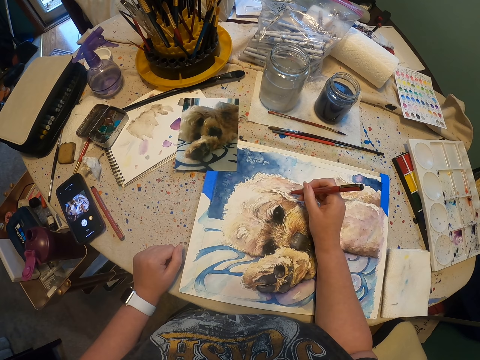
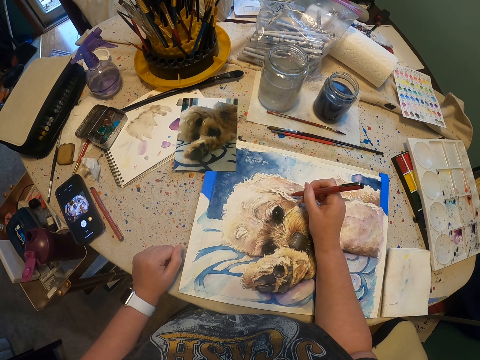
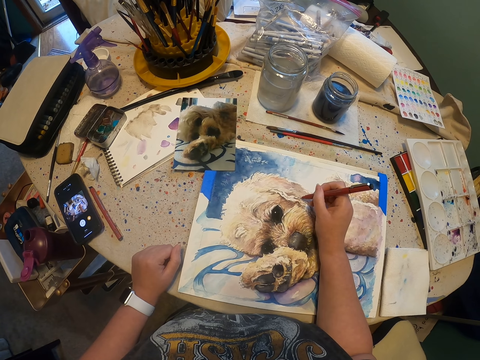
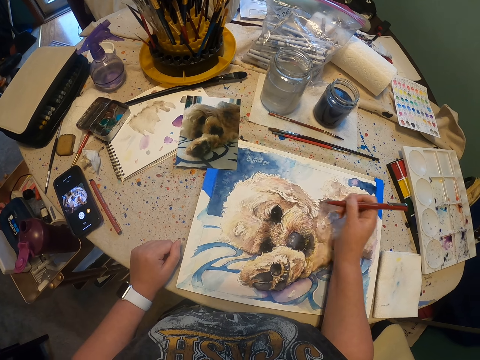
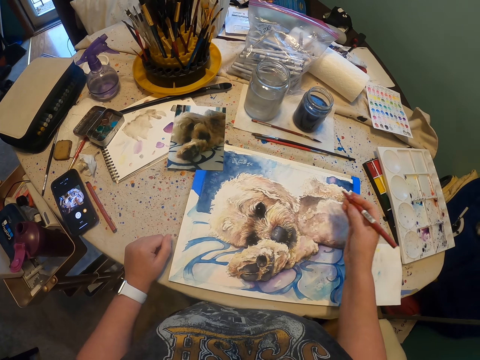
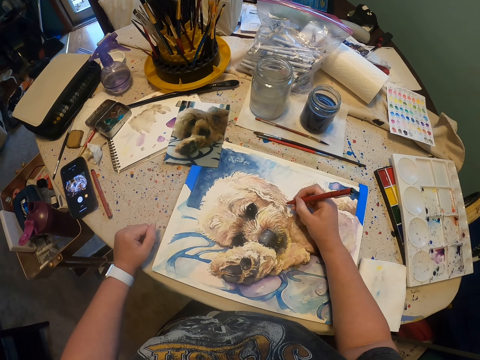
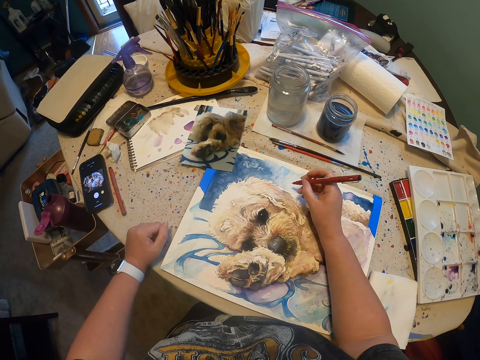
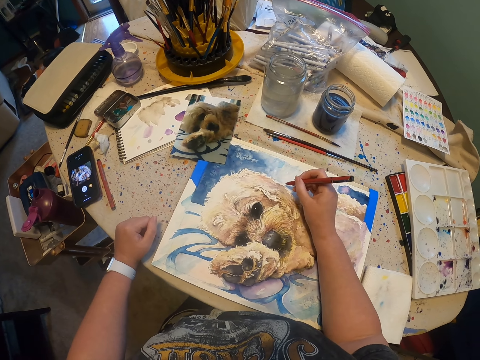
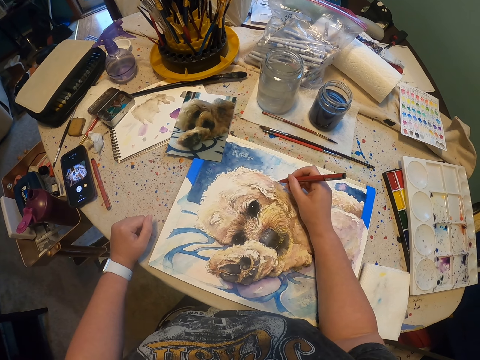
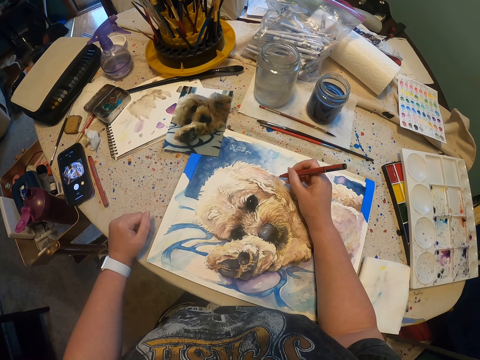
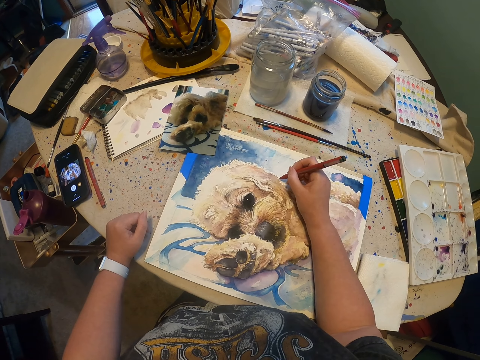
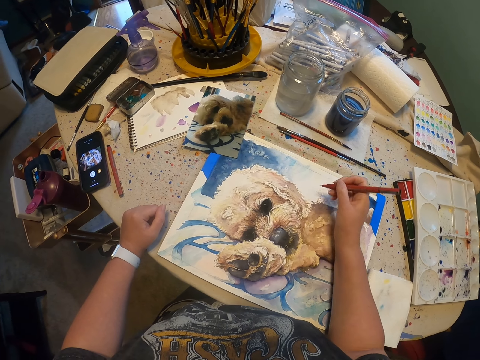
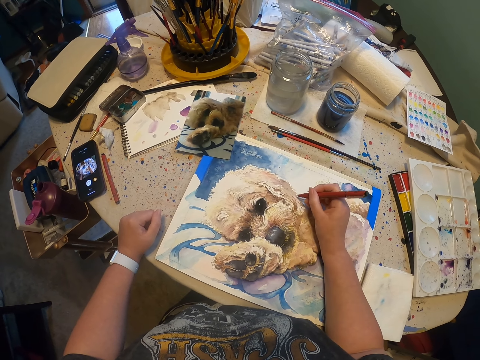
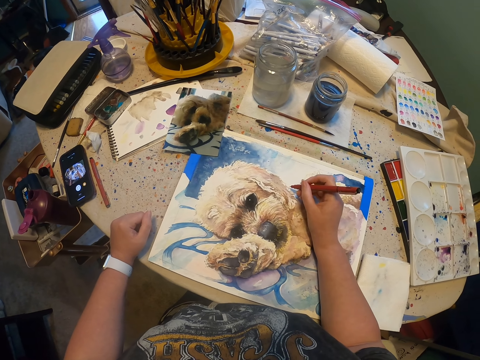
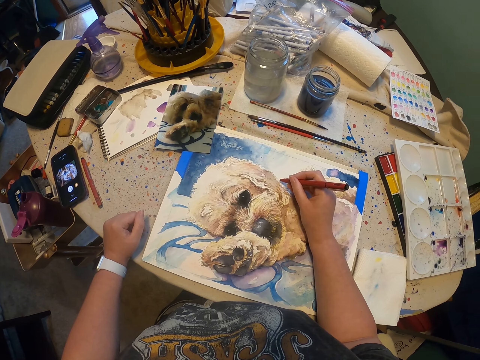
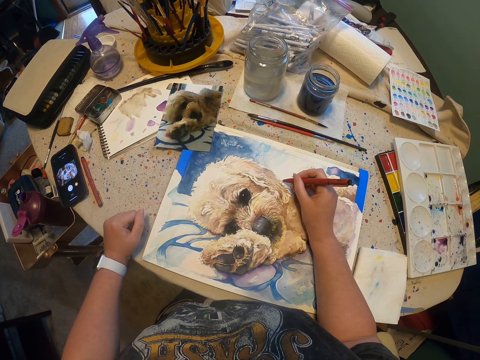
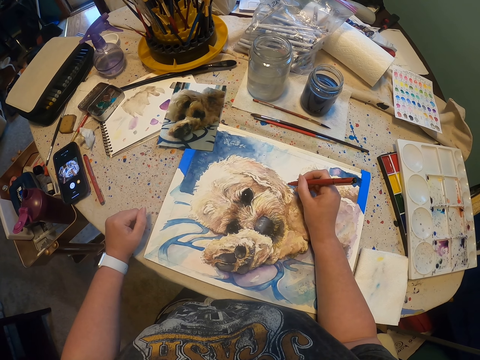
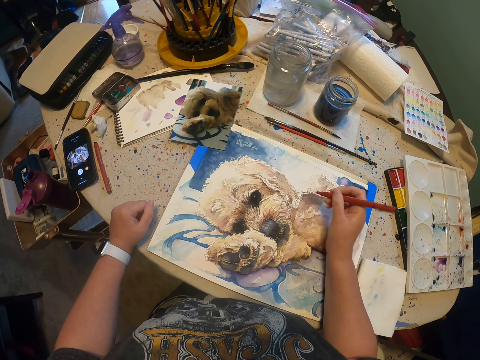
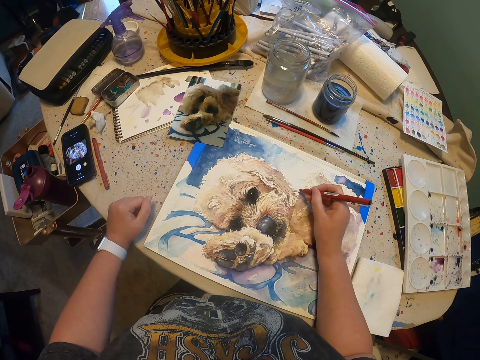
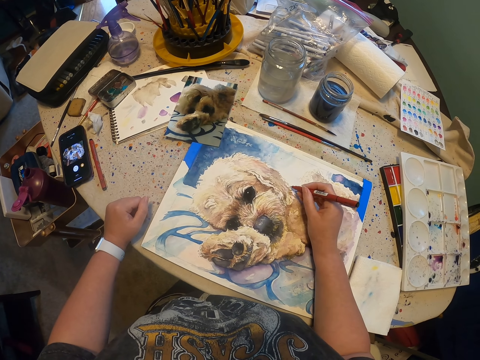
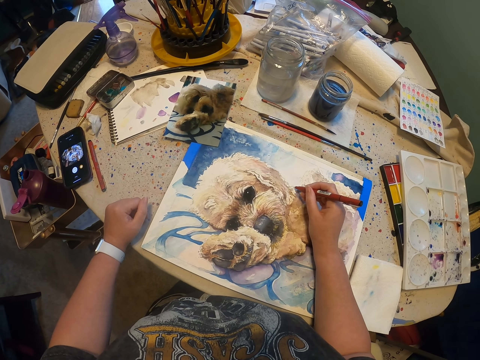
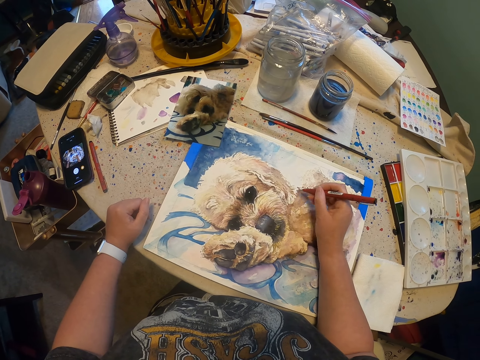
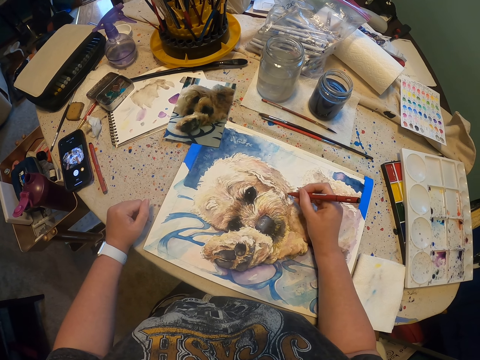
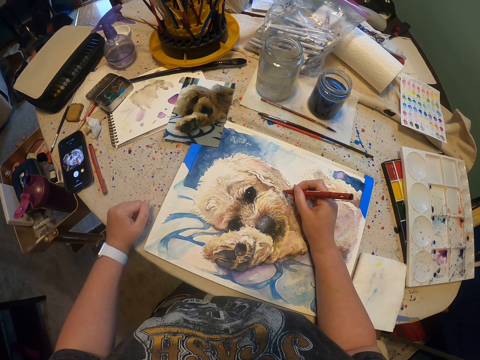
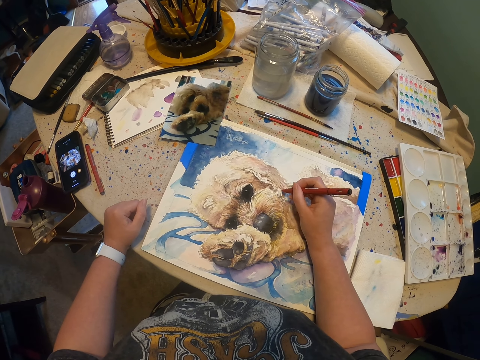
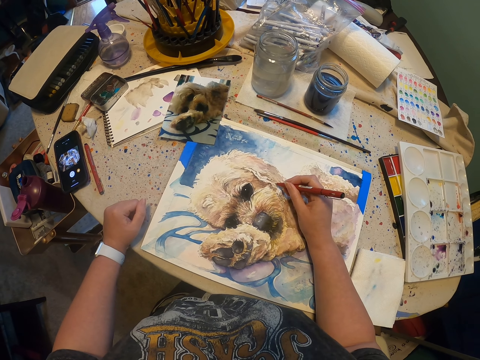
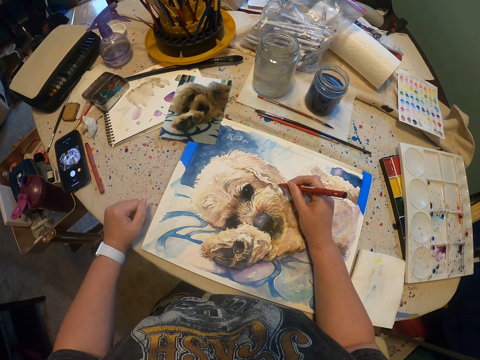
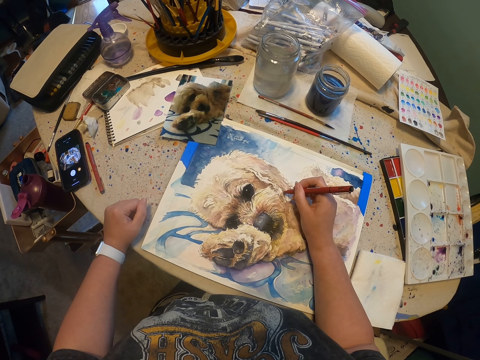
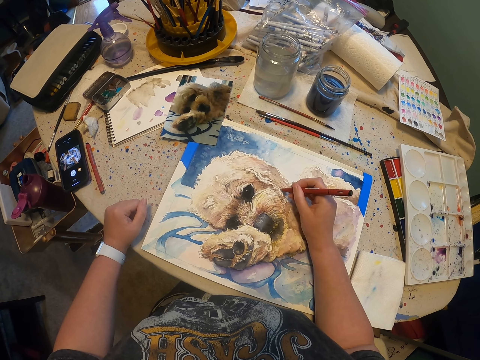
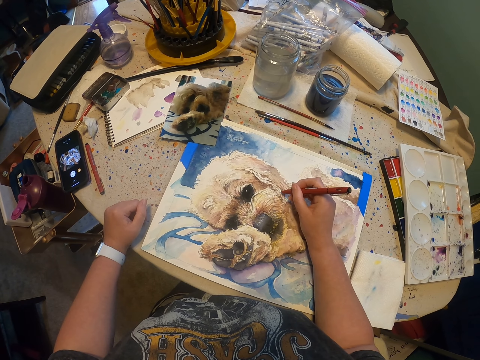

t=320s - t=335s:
The camera wearer moves the pen on the right hand. They draw something with the pen. They draw something with the pen again. They move the pen with the right hand. They draw something with the pen.

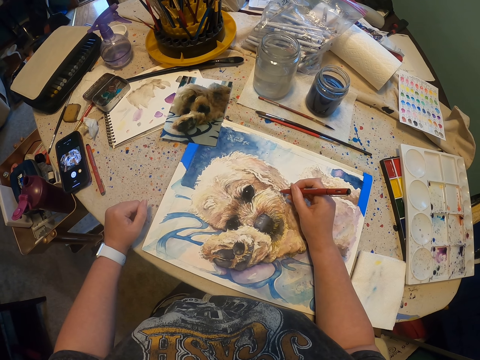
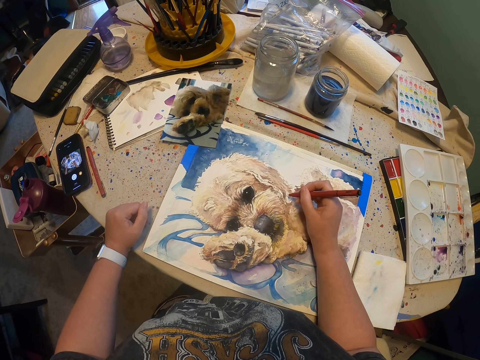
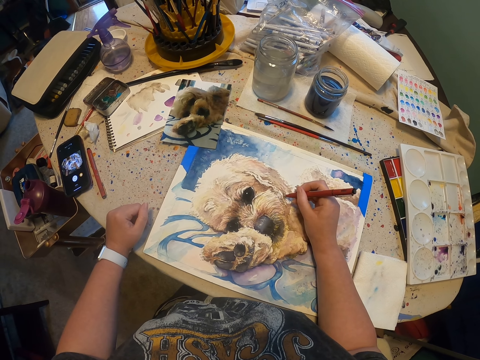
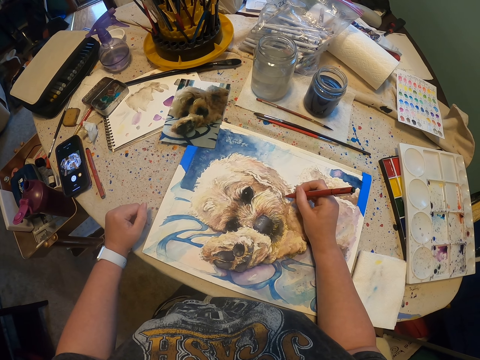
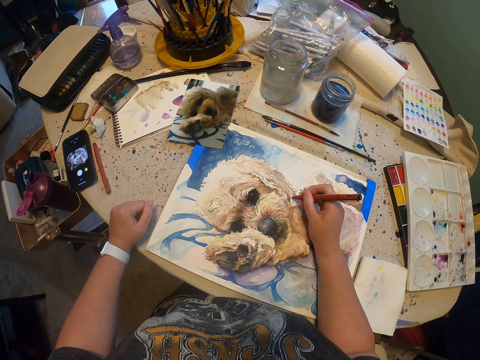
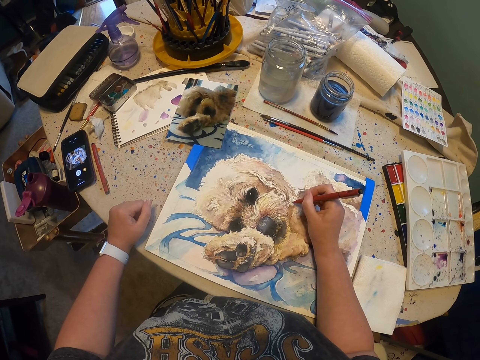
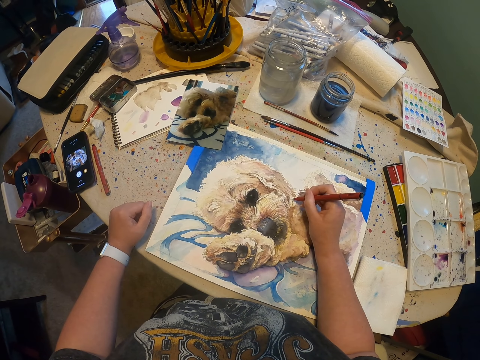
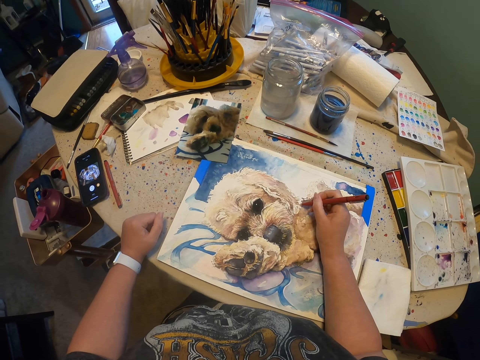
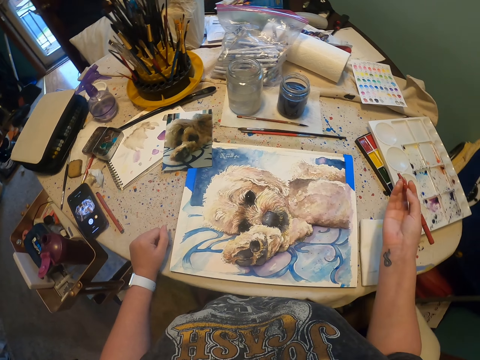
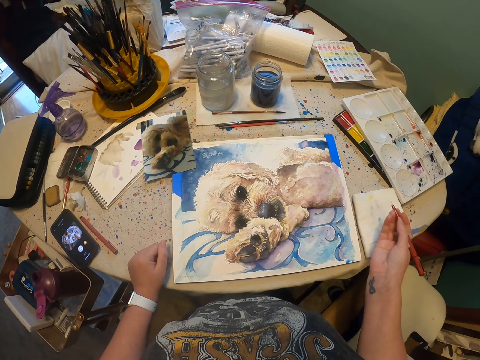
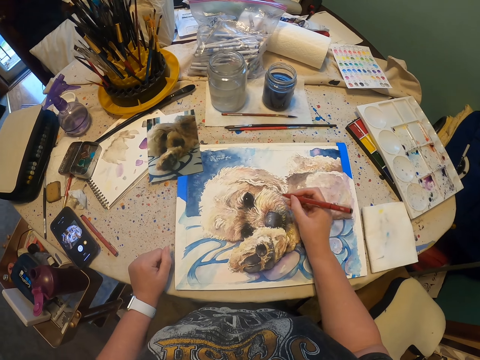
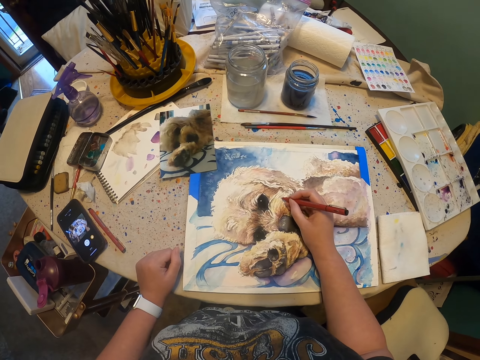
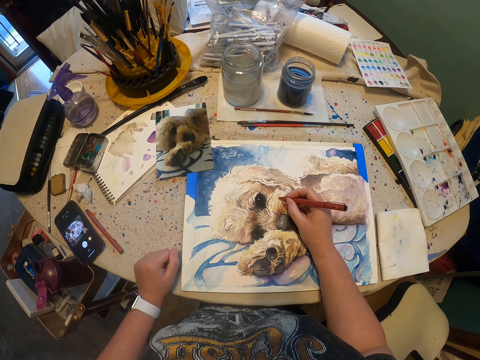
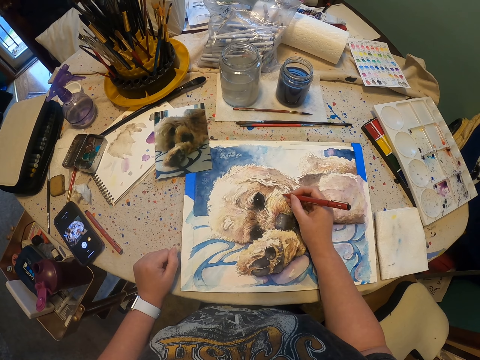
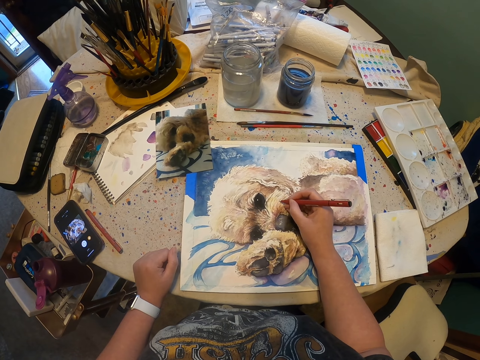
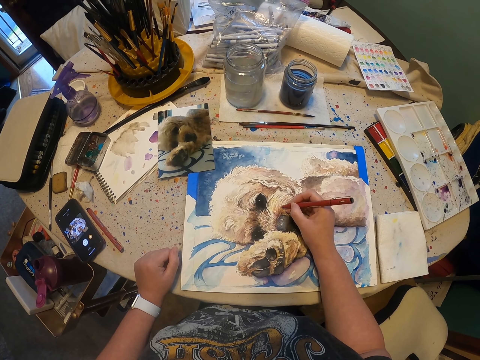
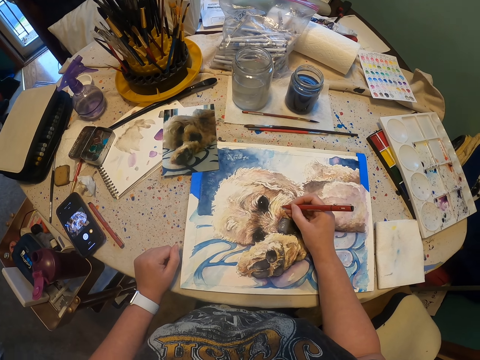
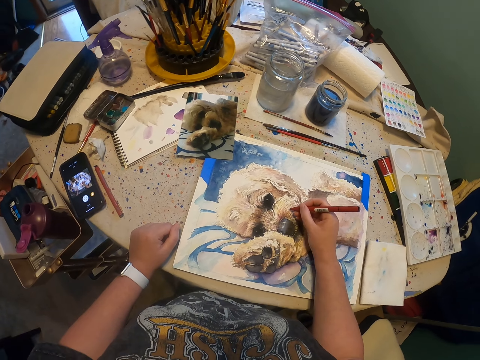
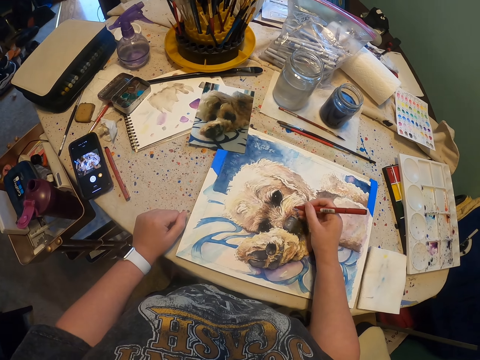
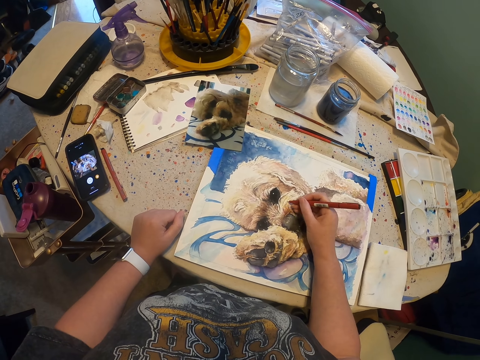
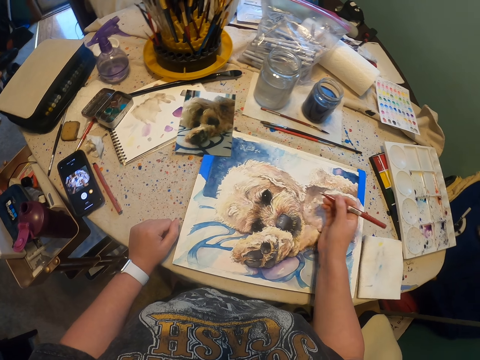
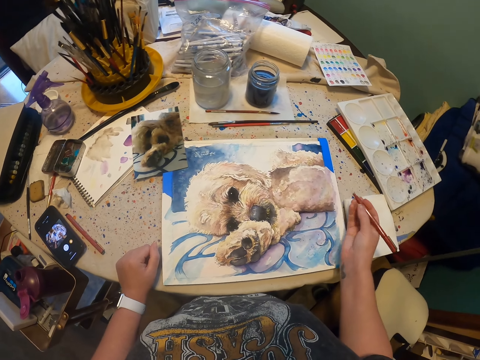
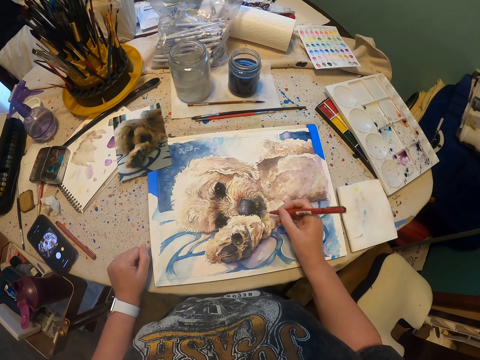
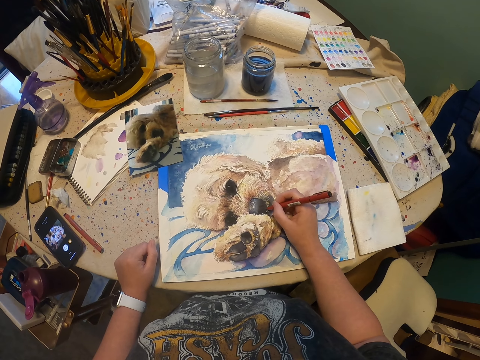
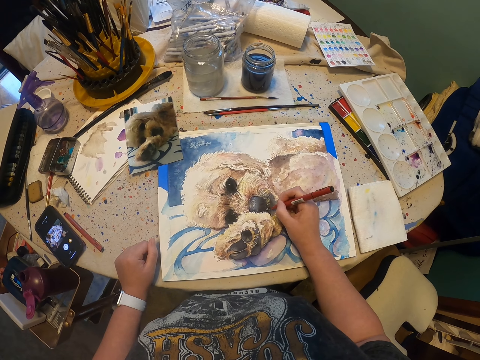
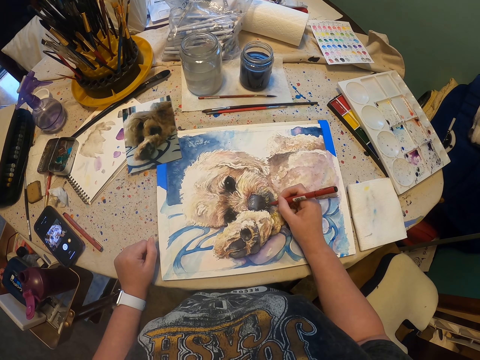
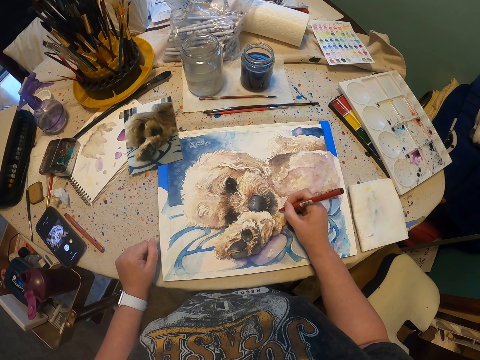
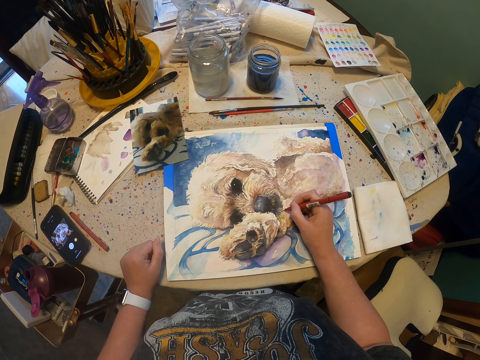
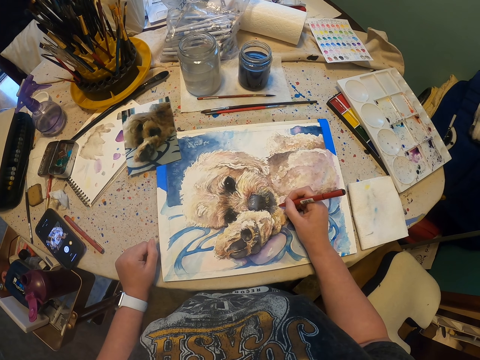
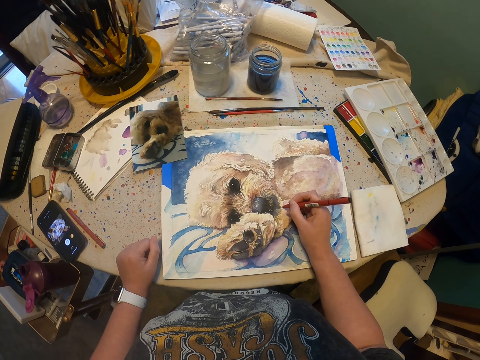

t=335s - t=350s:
The camera wearer stares at the drawing. They move the pen on the right hand. They draw on the drawing with the marker pen. They move the pen on the right hand. They draw something with the pen.
